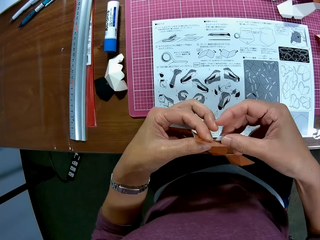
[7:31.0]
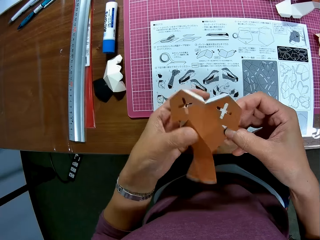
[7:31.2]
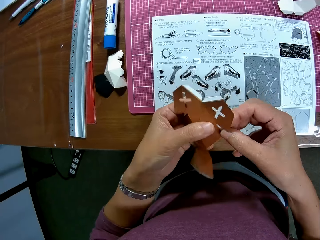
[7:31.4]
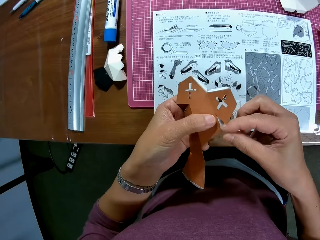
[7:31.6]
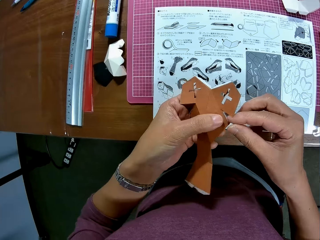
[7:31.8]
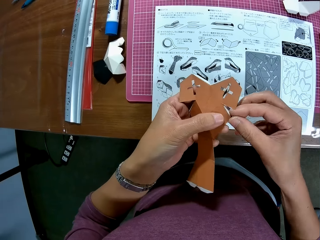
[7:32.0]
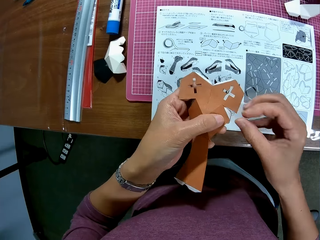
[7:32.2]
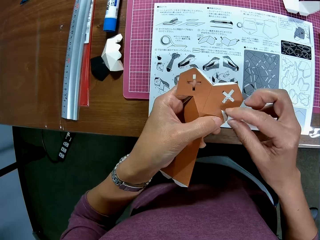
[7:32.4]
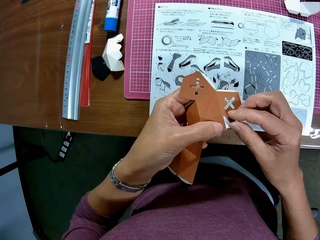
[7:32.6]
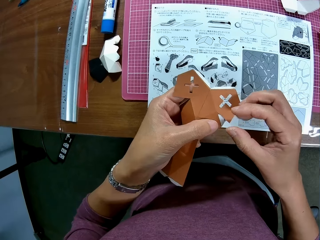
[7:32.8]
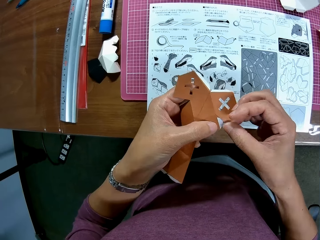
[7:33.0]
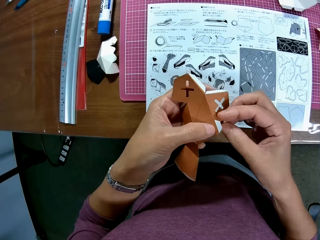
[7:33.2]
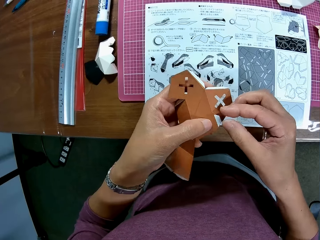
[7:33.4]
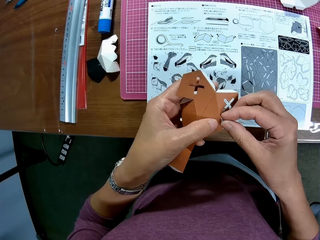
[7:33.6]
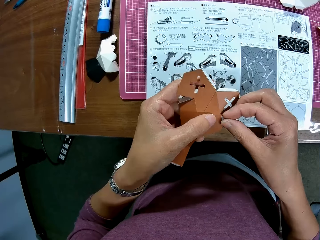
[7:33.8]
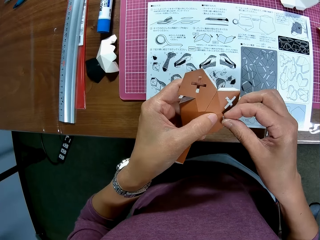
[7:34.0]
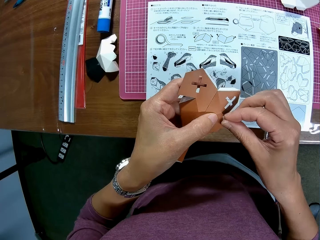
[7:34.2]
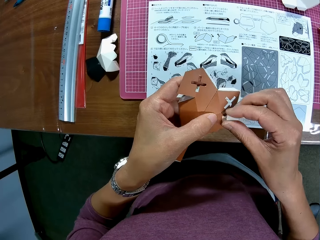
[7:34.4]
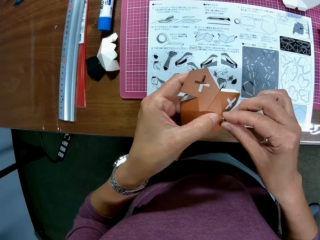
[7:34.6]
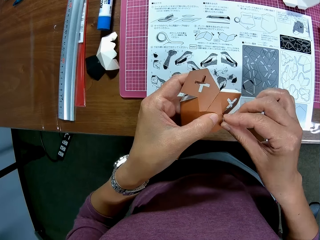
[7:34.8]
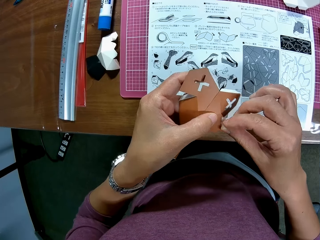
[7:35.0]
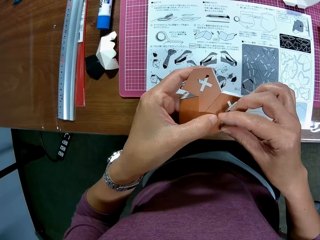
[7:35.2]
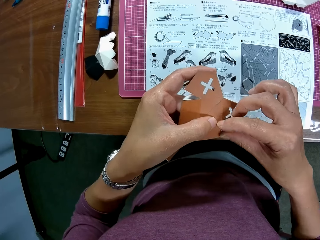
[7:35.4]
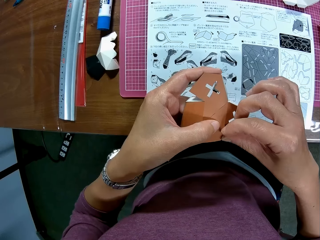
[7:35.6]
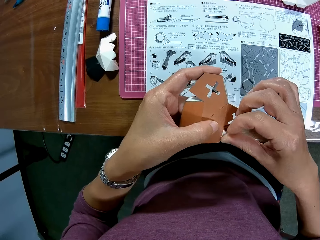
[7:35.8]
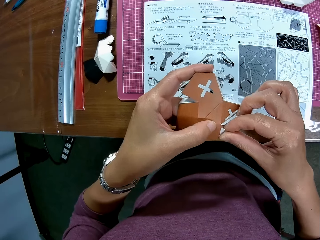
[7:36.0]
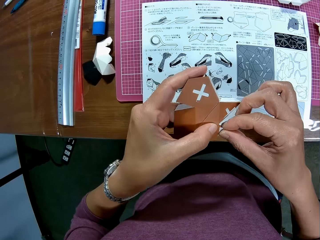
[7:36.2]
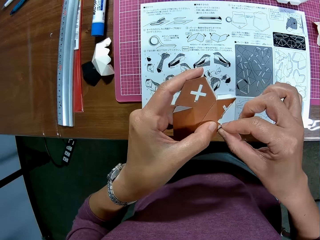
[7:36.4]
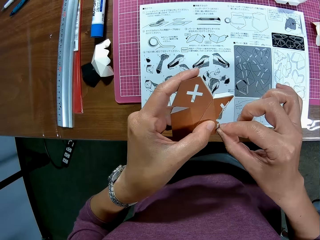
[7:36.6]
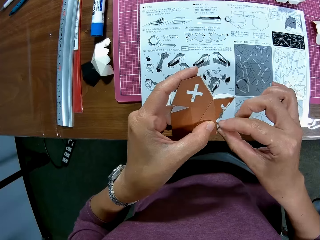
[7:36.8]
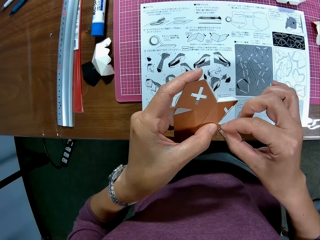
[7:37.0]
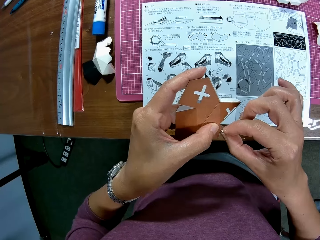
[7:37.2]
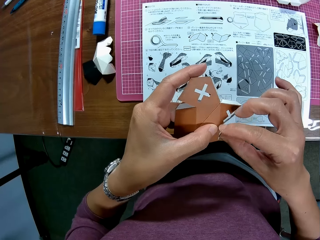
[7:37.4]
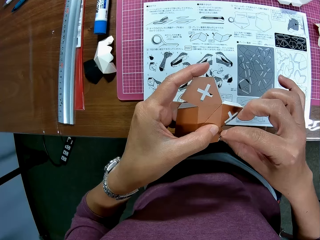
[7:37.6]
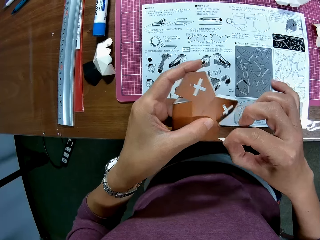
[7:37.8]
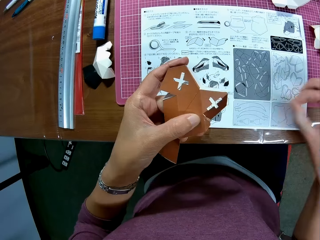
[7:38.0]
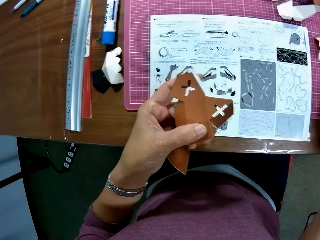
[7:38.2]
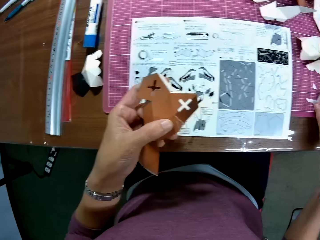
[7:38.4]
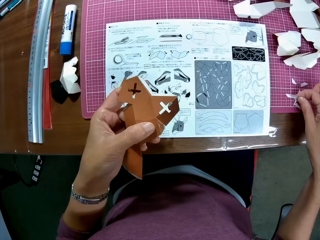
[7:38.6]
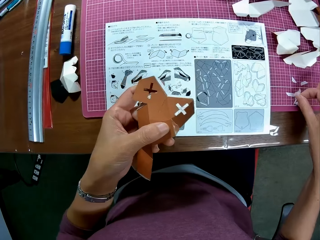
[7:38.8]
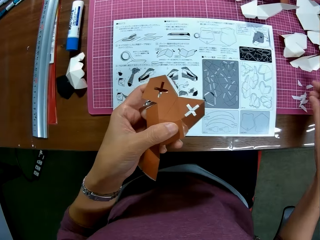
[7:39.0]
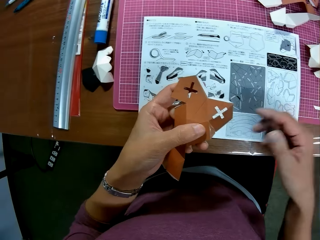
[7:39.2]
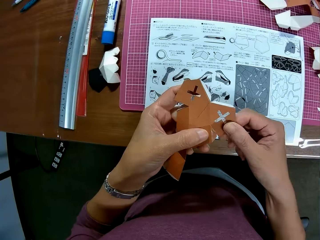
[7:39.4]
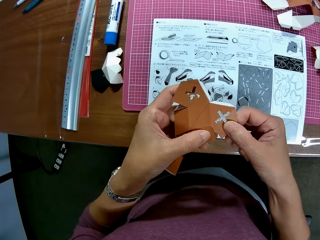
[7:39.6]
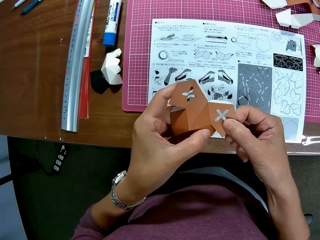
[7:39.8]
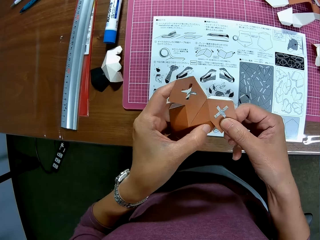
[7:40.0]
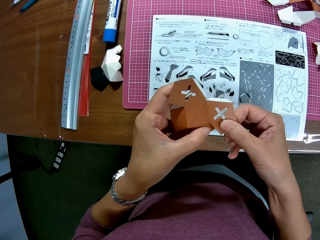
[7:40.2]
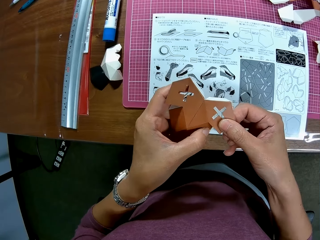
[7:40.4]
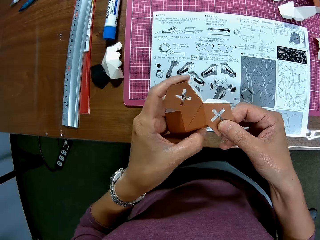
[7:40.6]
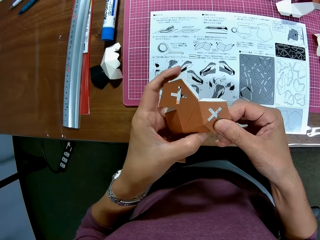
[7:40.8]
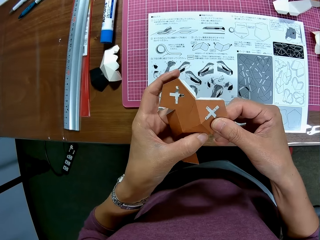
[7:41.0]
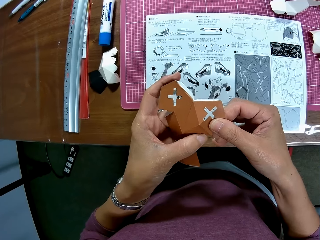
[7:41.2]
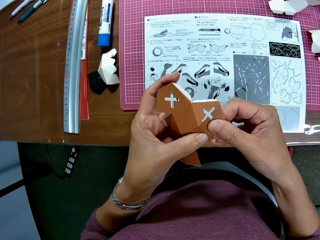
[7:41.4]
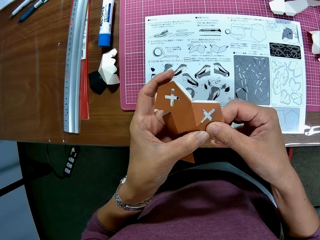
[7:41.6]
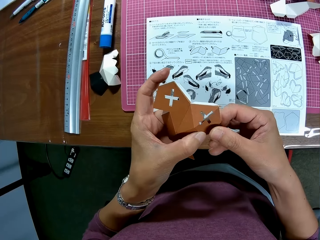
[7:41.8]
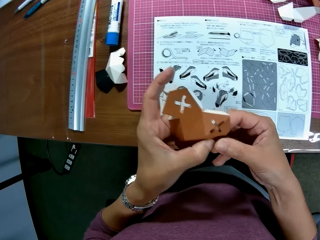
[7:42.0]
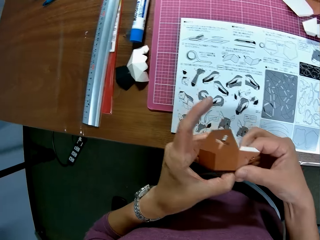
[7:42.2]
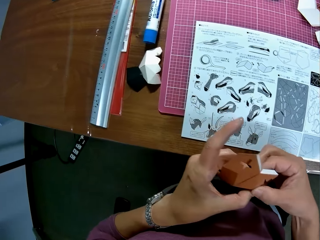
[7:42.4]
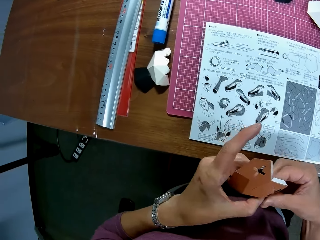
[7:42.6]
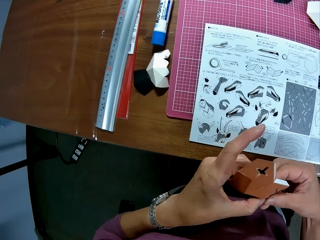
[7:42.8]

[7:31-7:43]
The camera wearer removes a paper tape on the paper craft. He puts the paper tape on the table. He arranges the papercraft in his hand.

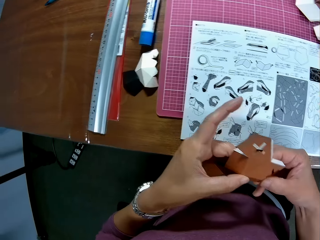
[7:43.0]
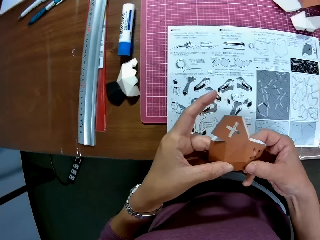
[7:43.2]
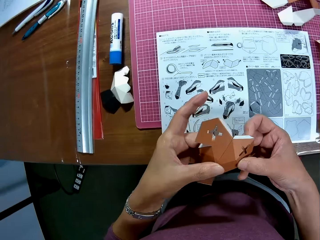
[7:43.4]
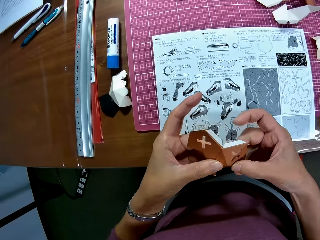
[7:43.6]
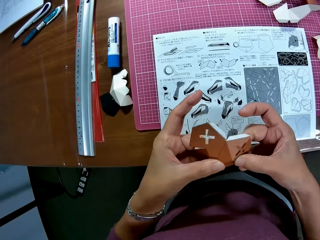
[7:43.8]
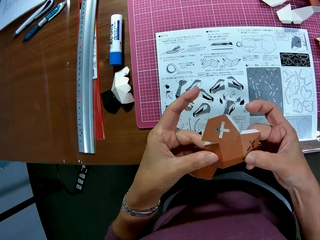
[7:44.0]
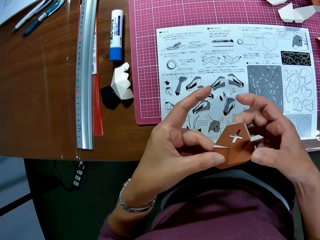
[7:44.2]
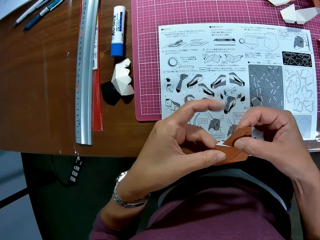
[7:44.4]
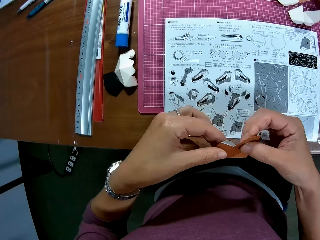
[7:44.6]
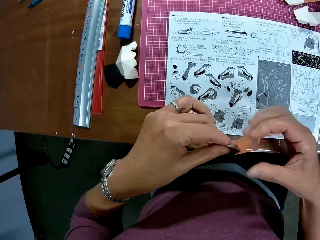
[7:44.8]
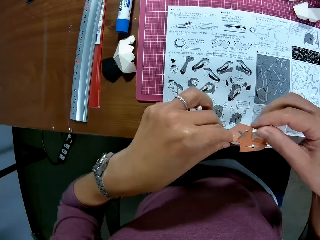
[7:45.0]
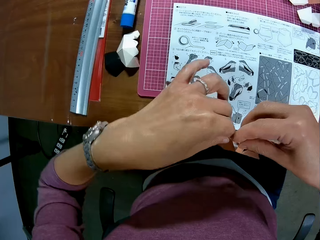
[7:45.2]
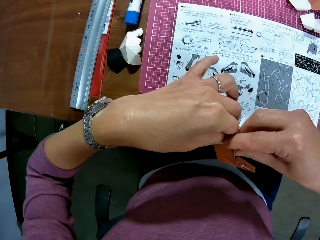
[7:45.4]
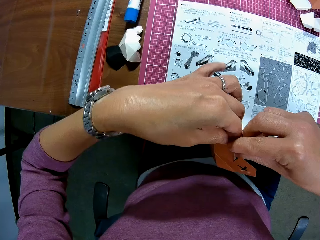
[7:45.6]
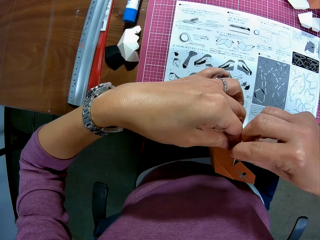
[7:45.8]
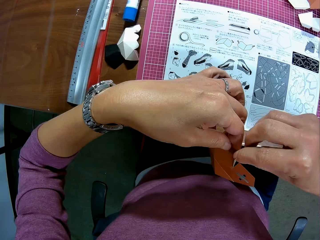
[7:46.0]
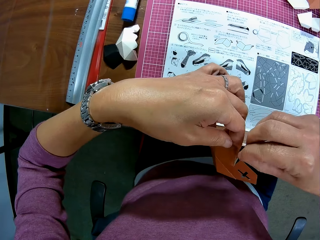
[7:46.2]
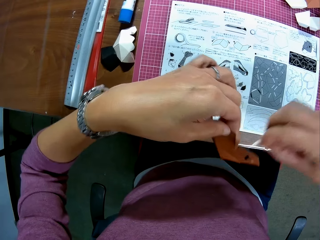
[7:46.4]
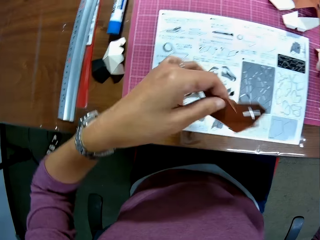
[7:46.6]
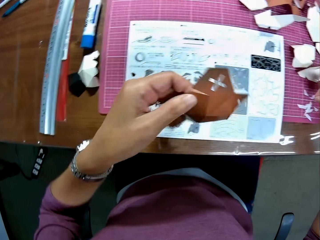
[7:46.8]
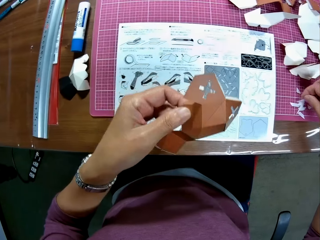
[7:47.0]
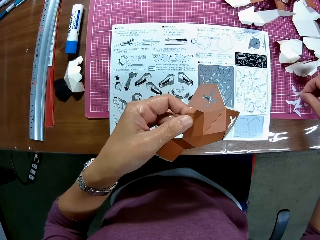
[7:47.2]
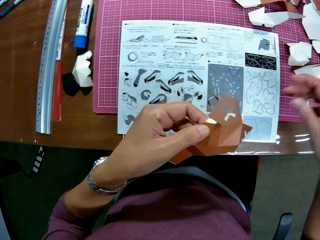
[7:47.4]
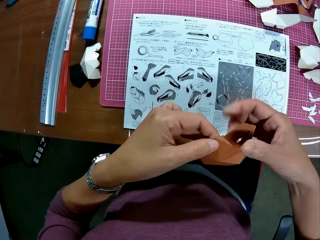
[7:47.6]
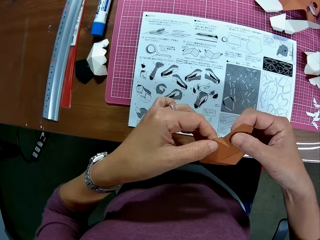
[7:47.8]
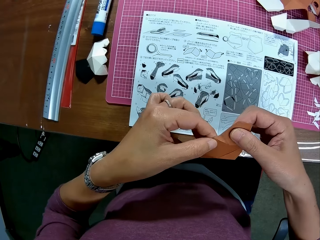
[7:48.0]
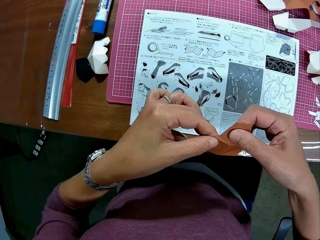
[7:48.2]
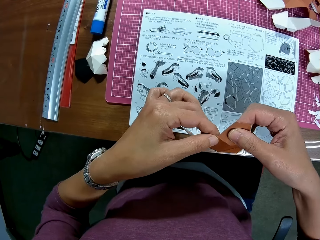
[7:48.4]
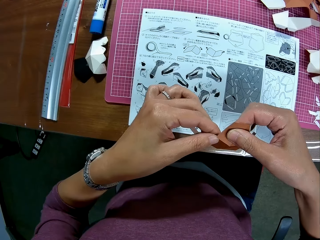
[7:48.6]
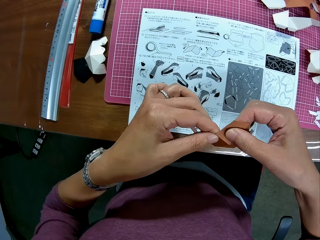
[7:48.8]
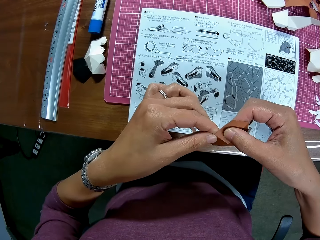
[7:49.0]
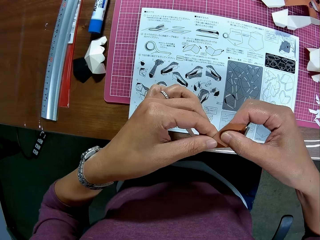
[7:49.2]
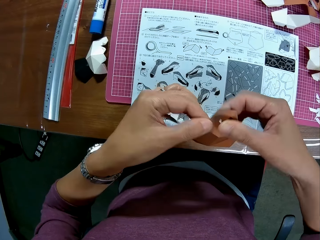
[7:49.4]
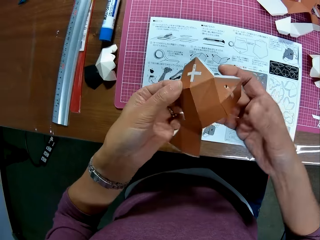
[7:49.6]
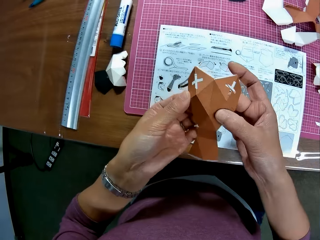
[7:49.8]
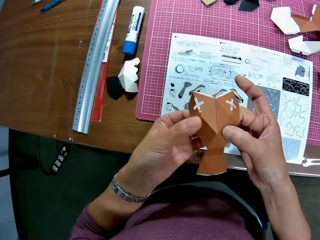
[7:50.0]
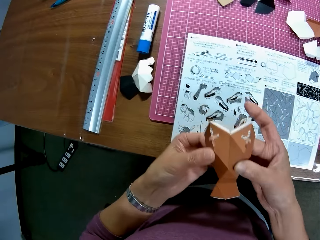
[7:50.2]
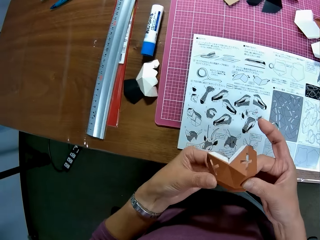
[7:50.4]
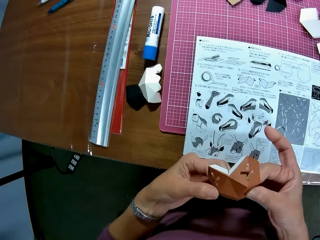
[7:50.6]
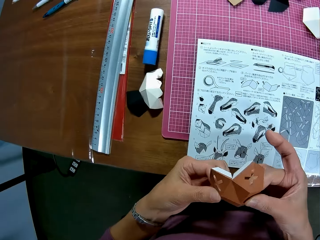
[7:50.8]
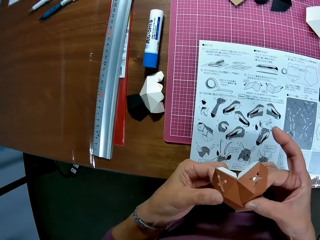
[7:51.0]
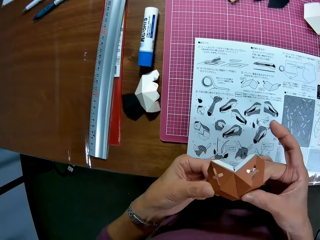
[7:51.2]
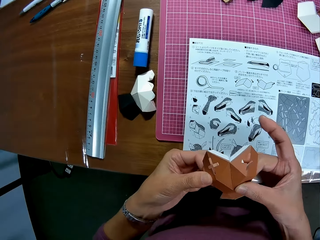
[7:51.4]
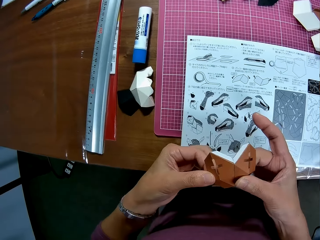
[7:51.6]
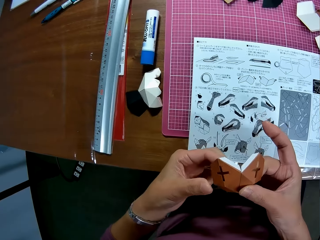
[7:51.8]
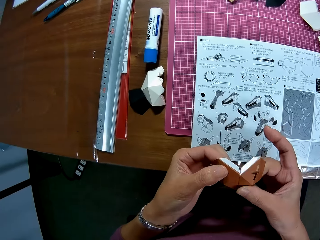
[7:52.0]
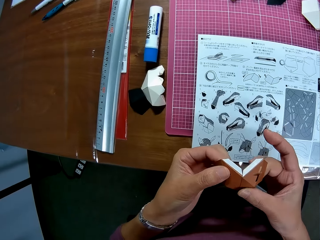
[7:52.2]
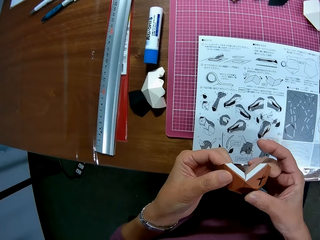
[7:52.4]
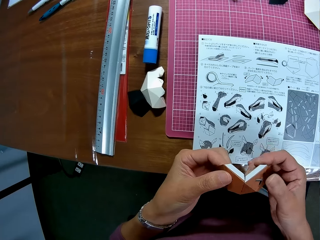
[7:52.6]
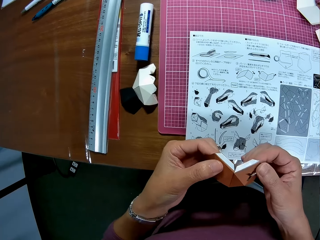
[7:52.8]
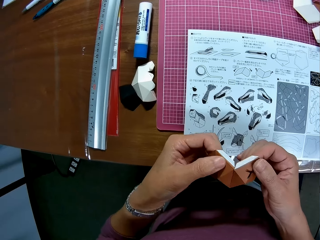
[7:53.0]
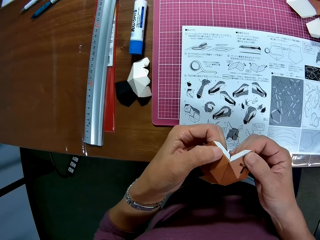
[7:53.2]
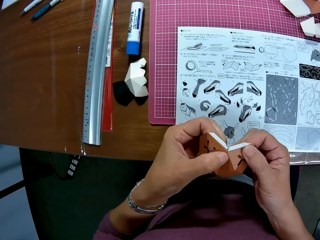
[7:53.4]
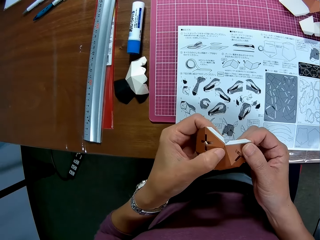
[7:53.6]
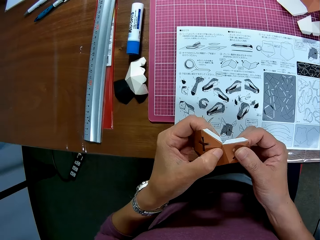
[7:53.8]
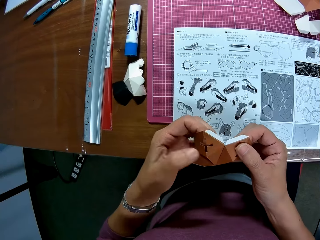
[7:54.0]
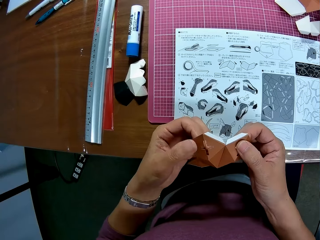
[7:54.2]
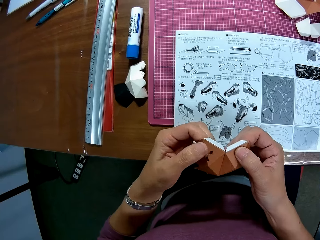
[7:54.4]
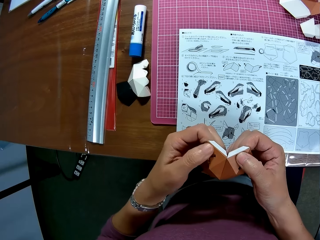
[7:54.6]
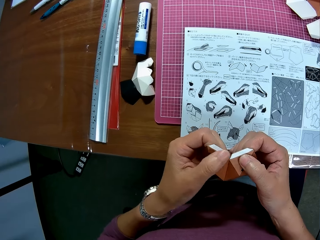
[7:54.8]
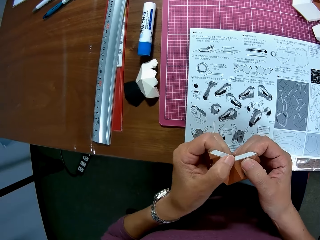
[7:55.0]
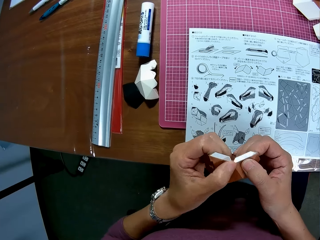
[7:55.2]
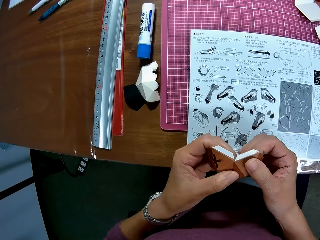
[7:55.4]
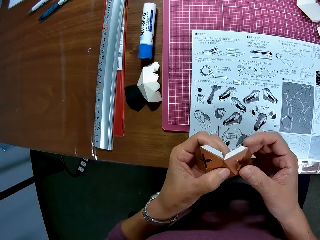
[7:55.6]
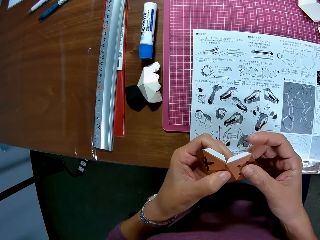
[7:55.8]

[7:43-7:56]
The camera wearer attaches crafting papers. He removes a paper tape on the paper craft. He puts the paper tape on the table. He arranges the papercraft in his hand. He attaches the crafting papers.
